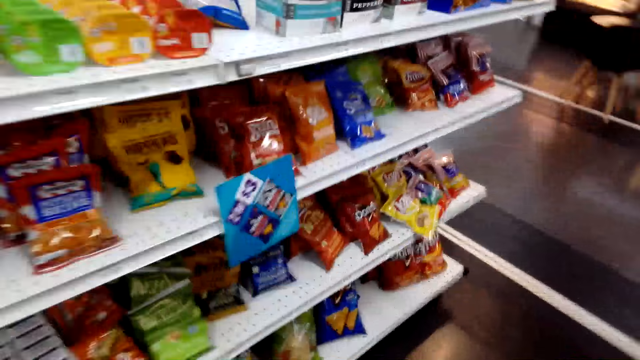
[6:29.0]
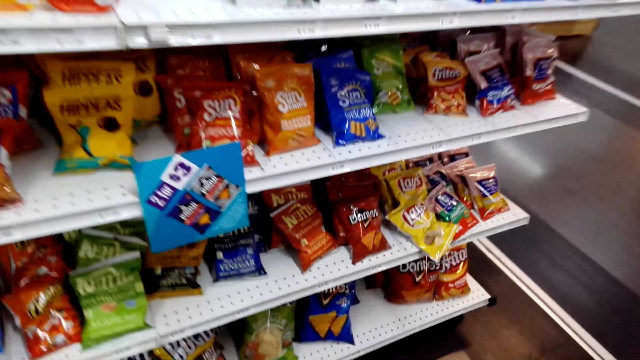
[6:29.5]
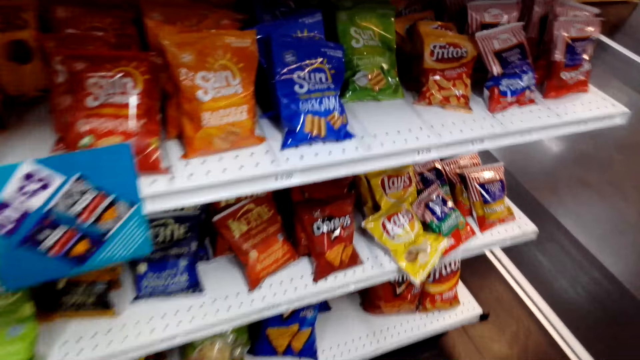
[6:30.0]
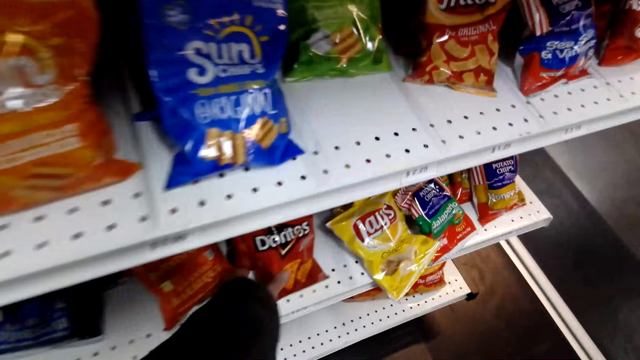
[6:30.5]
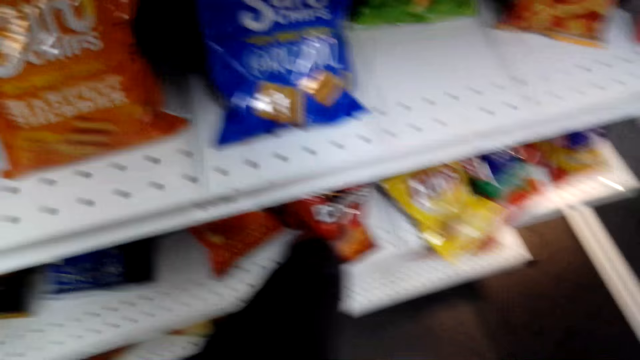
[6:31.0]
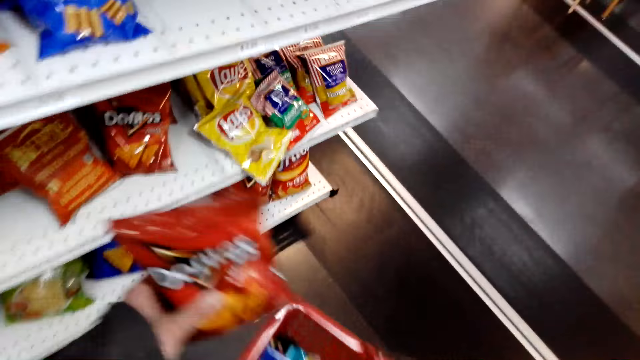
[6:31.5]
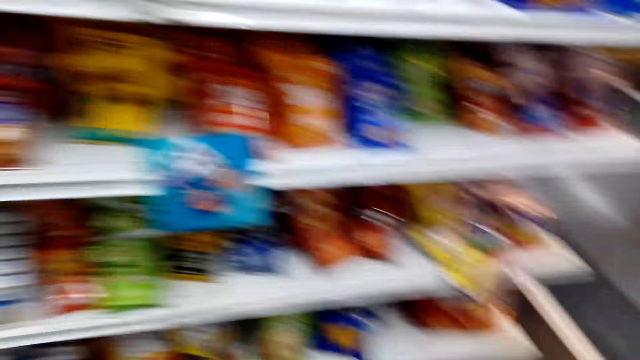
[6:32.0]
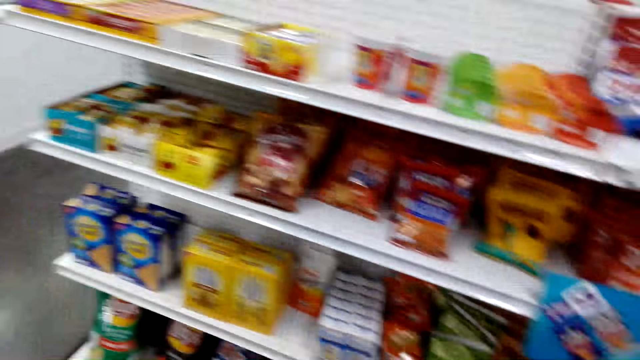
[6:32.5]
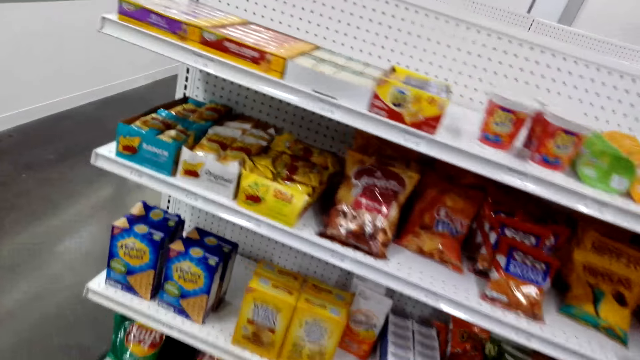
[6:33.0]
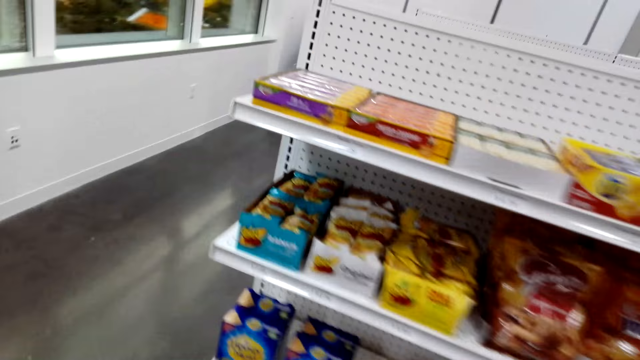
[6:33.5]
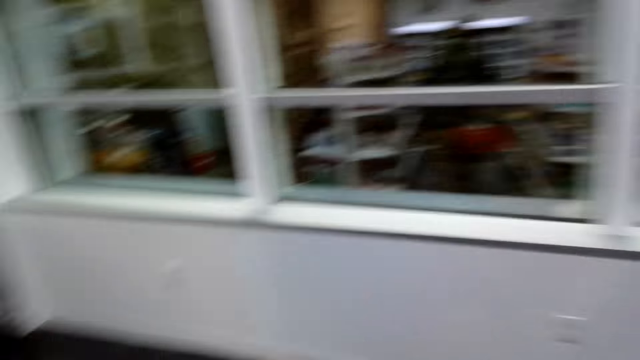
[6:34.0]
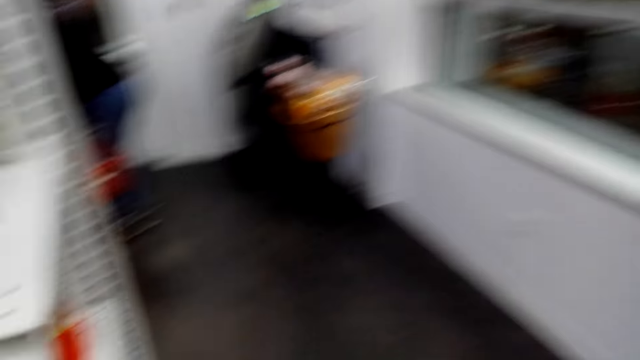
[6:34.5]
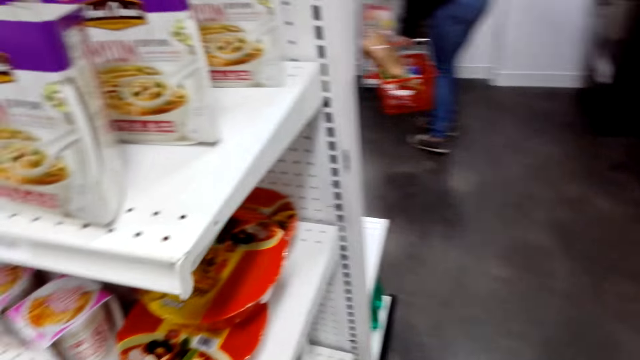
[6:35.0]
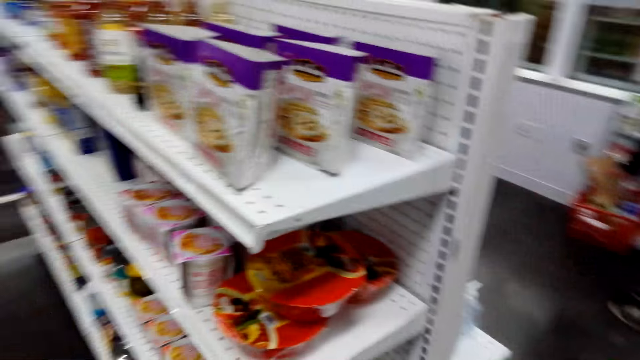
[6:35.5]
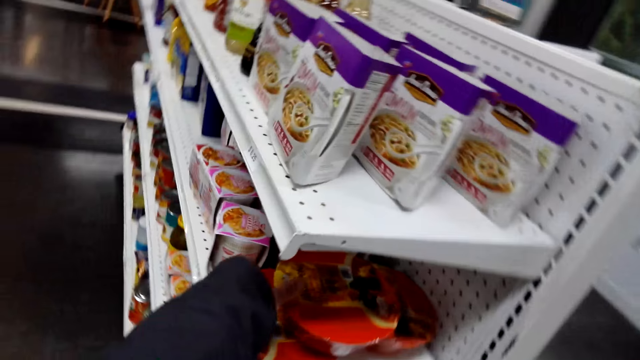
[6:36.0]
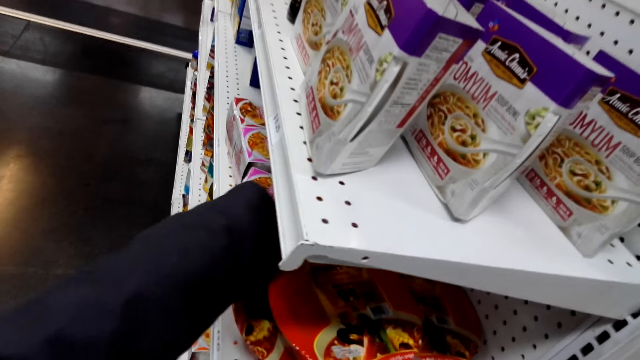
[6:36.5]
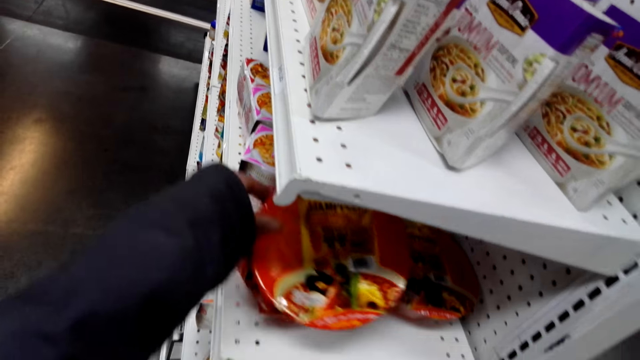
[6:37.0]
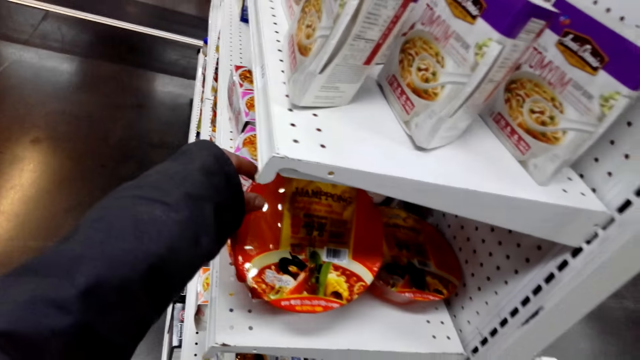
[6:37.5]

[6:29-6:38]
The camera wearer picks a pack of crisps from the shelf. They put the pack of crisps in a shopping basket. They walk across the store. They touch noodles on the shelf.

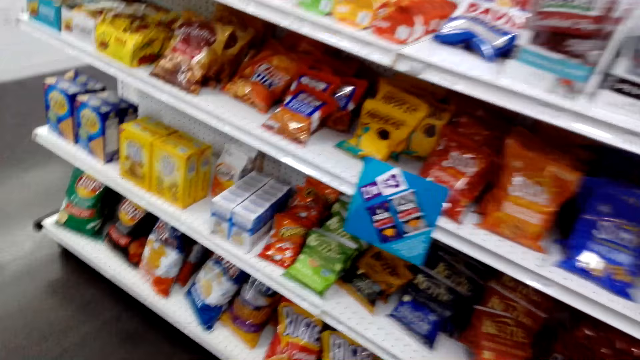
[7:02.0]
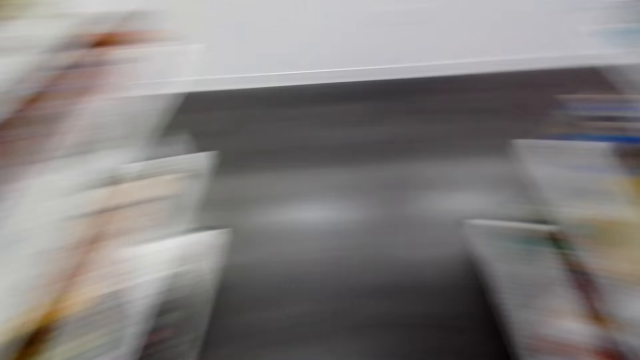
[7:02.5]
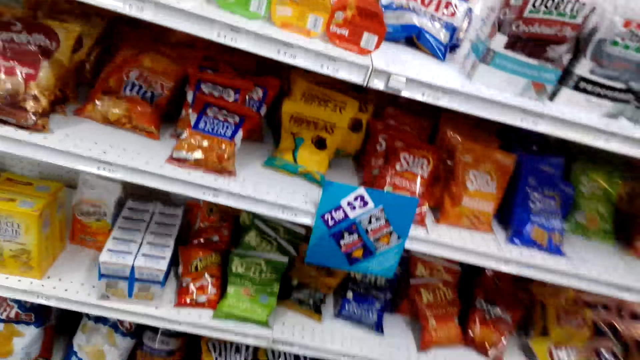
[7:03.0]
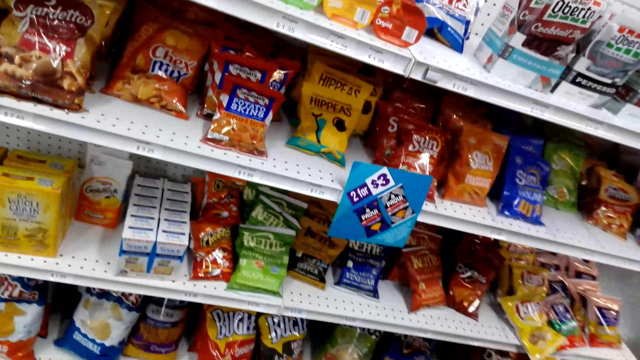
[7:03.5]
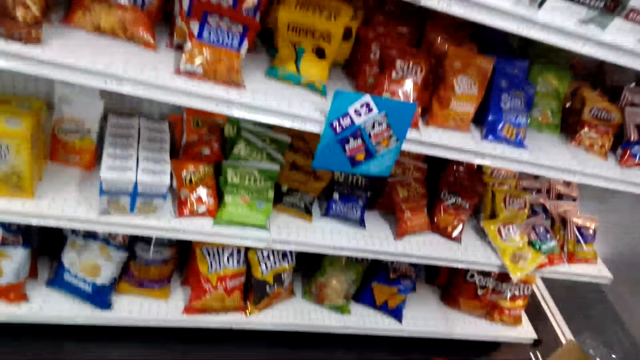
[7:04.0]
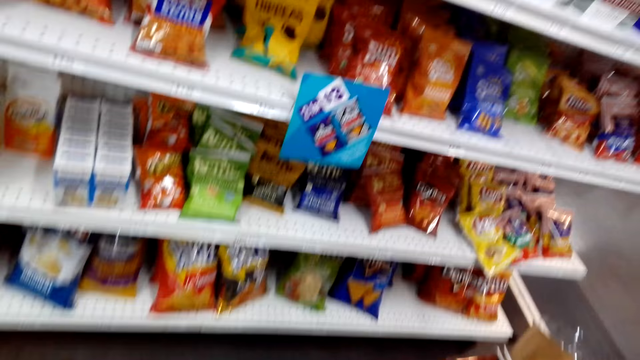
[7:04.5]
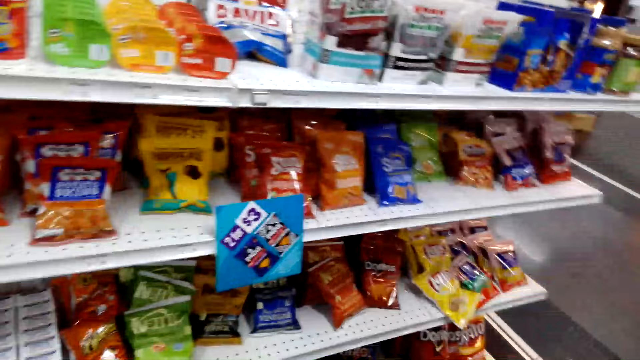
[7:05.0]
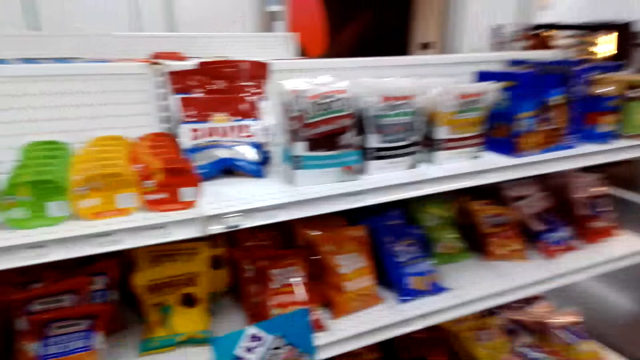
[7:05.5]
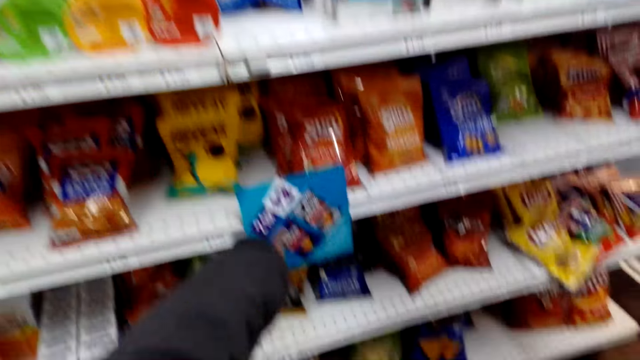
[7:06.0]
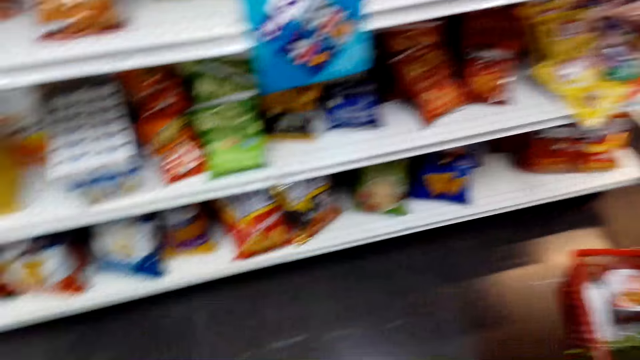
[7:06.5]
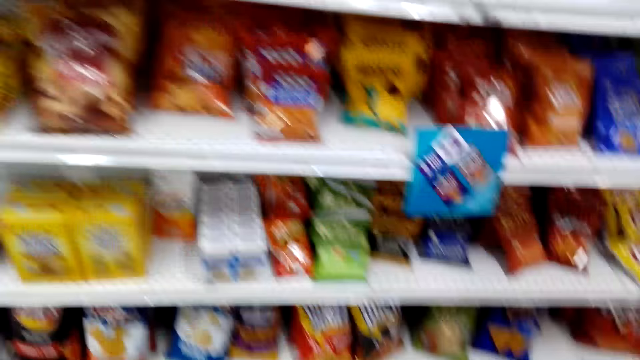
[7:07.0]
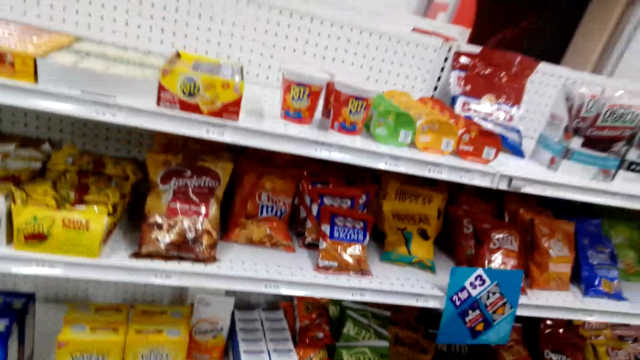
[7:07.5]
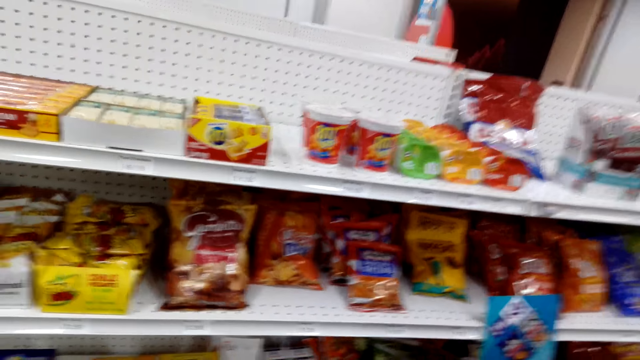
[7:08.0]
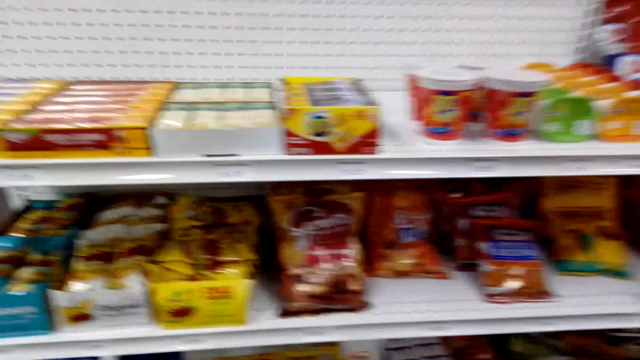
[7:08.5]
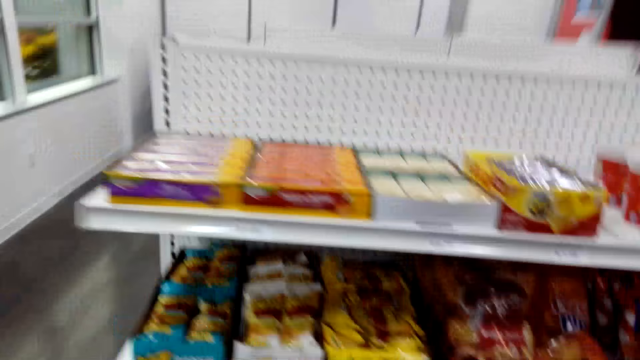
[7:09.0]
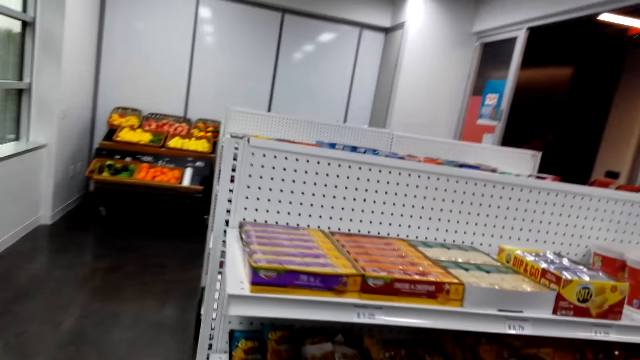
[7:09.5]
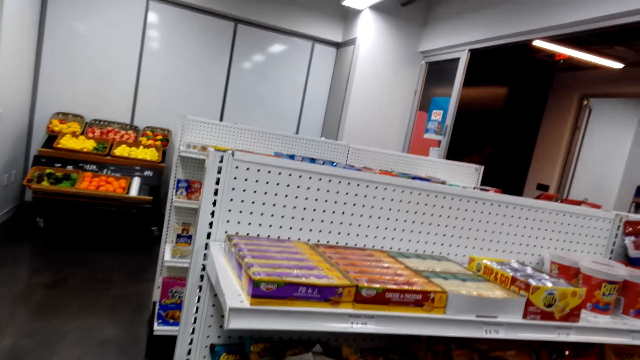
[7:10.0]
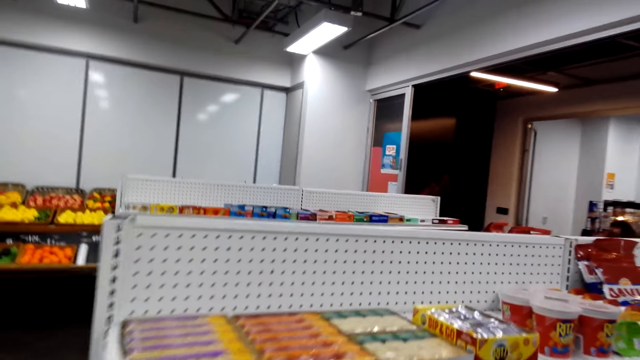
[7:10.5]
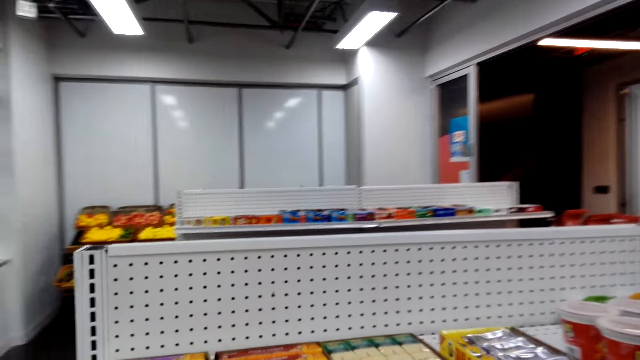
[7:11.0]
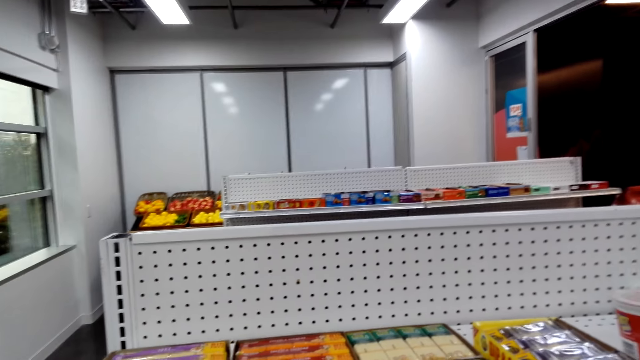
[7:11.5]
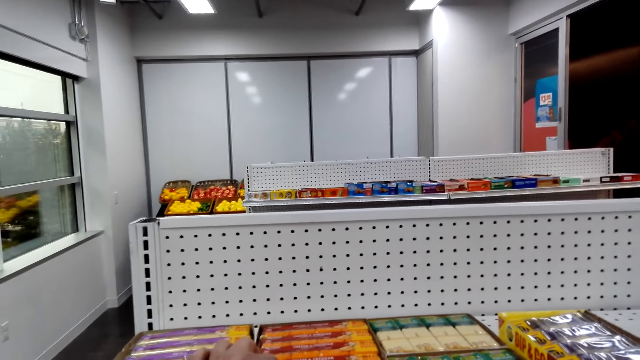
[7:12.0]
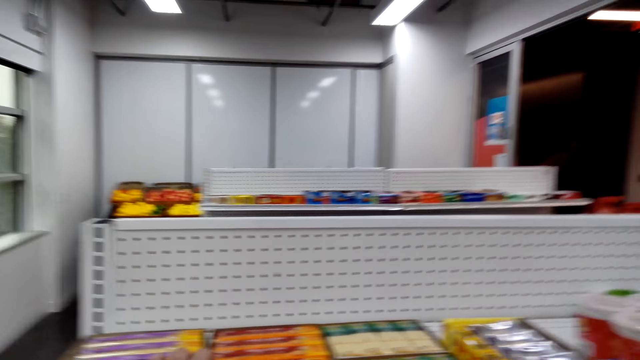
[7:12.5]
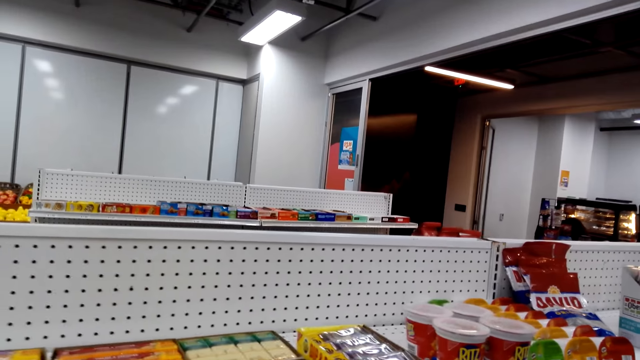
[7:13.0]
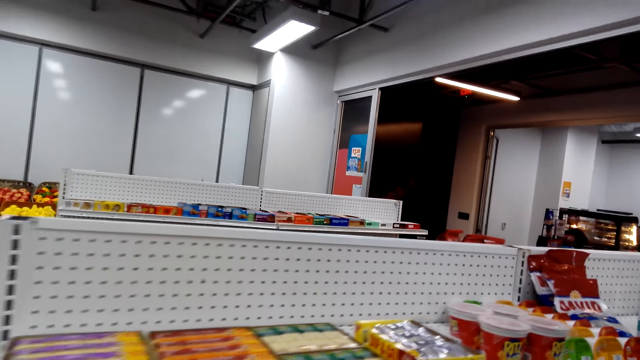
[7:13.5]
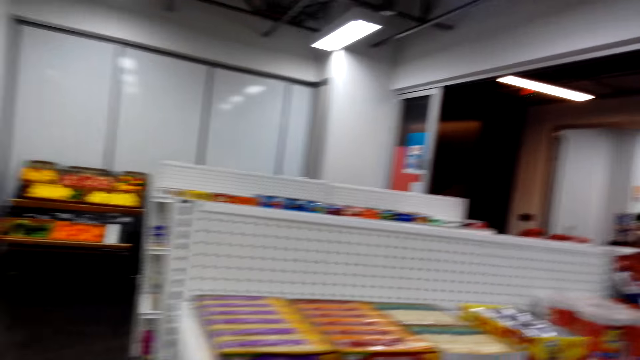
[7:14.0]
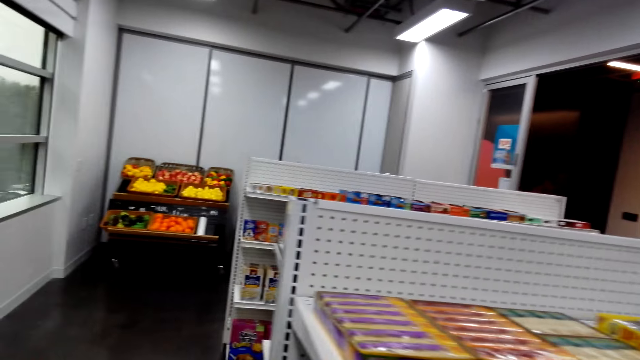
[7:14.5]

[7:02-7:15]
The camera wearer looks at the shelf. They move a hand in the store. They walk across the store. They touch the packets on the shelf.
